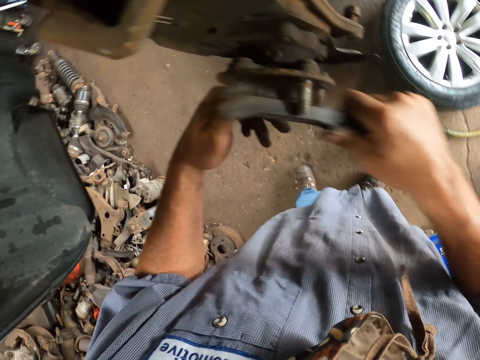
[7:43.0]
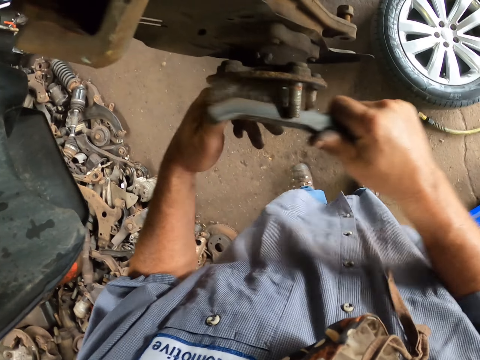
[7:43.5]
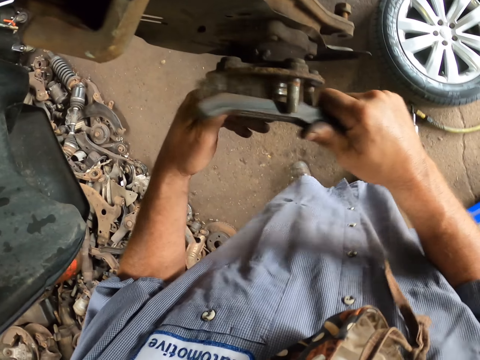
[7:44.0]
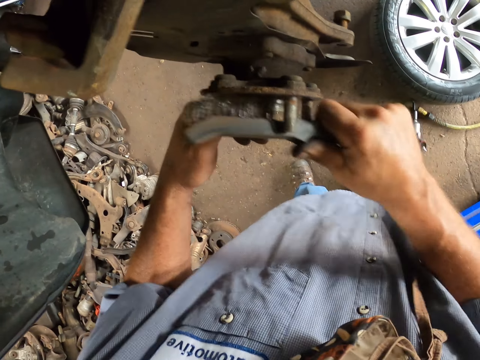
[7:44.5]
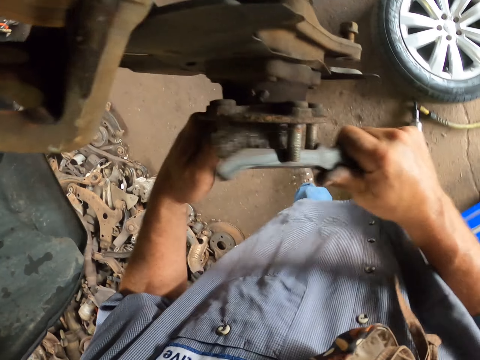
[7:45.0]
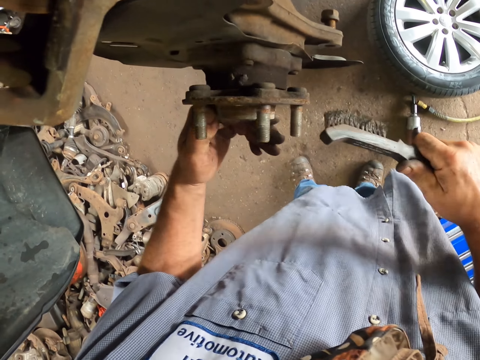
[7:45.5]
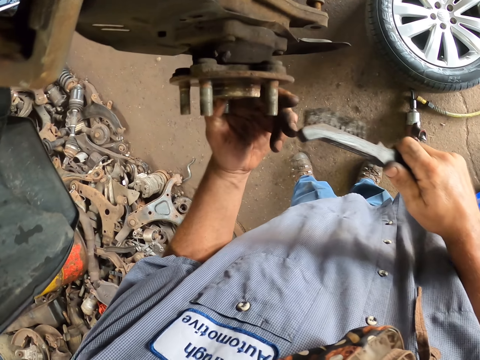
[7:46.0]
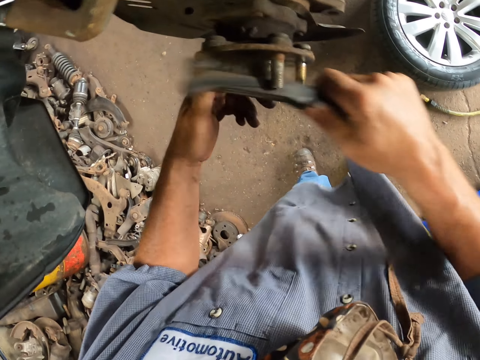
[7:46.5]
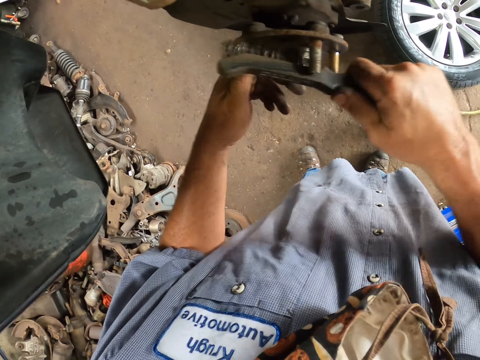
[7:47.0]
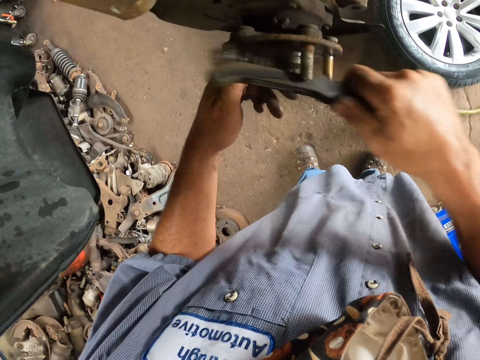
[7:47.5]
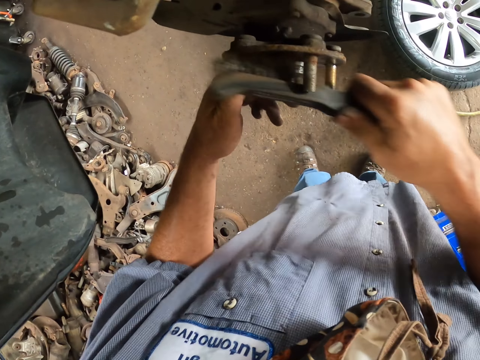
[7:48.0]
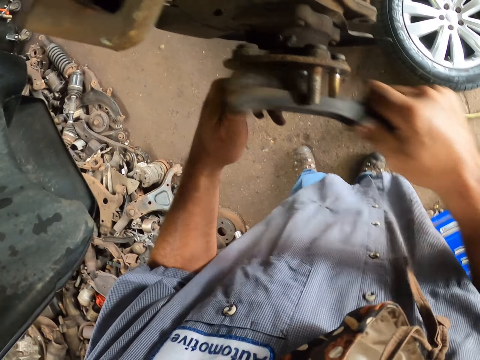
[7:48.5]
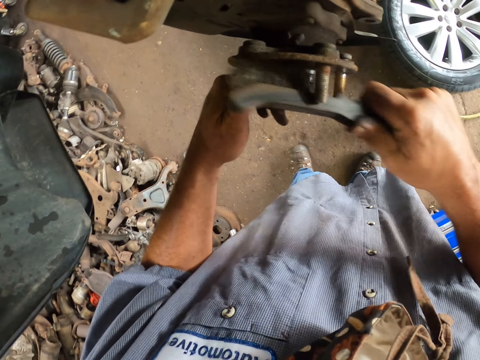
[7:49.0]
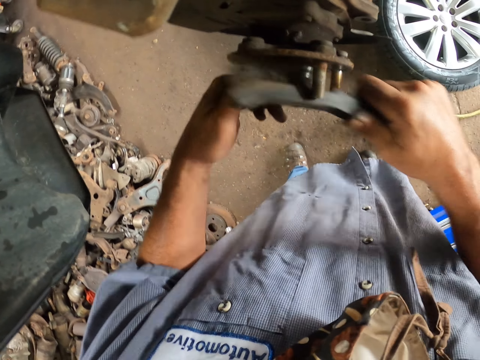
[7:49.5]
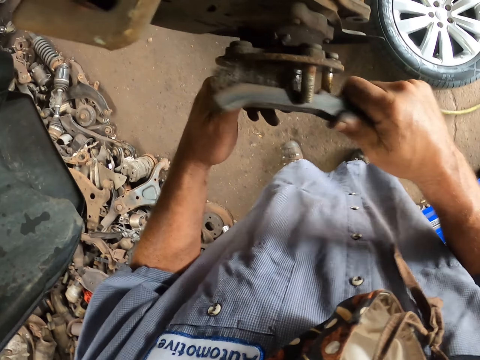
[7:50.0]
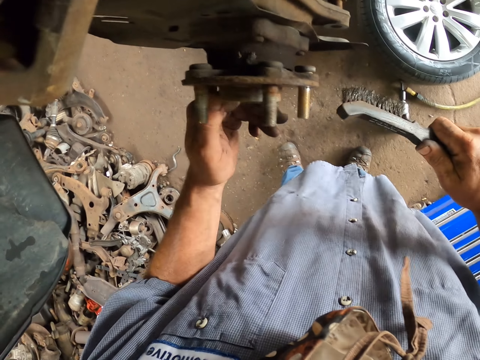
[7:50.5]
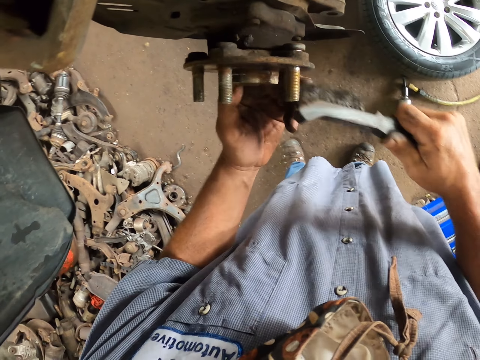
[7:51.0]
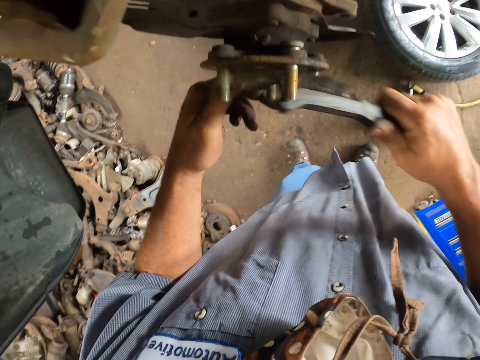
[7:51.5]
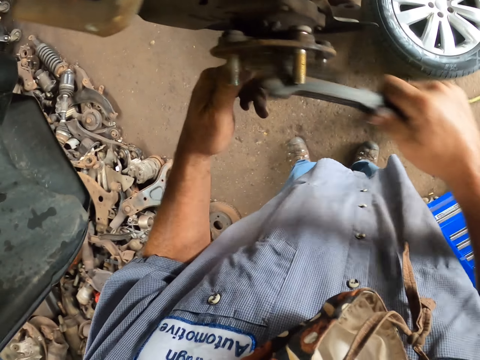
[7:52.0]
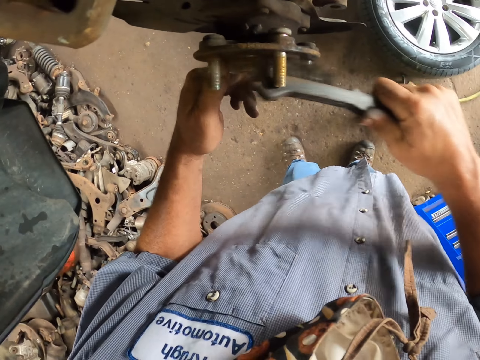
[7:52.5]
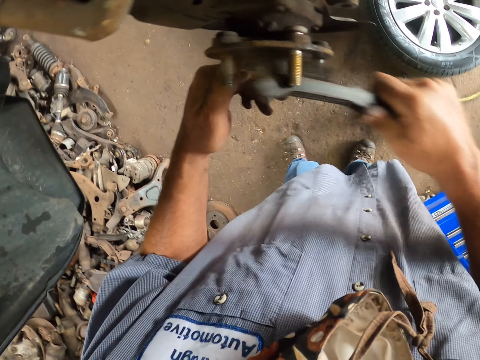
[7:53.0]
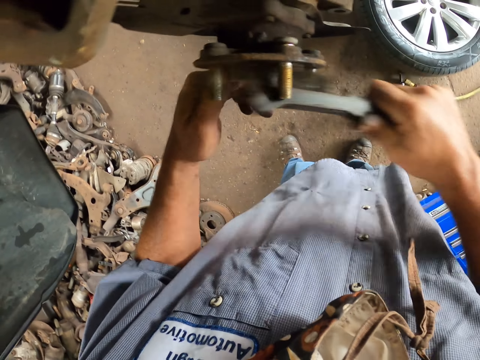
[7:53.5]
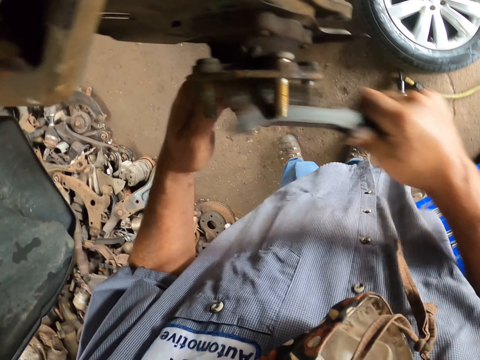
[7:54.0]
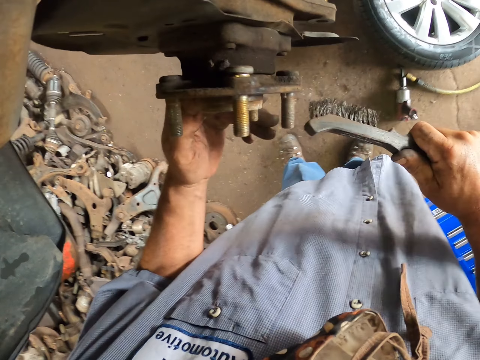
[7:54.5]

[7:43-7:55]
The camera wearer turns the wheel hub. They rub the wheel hub with the brush. They turn the wheel hub. They rub the wheel hub with the brush.

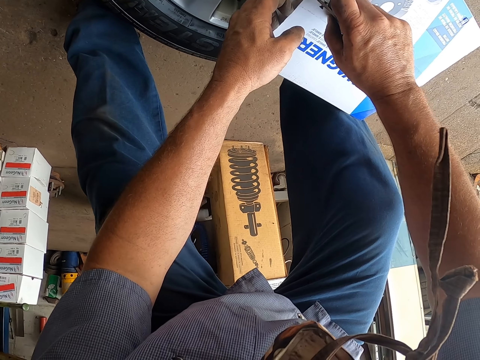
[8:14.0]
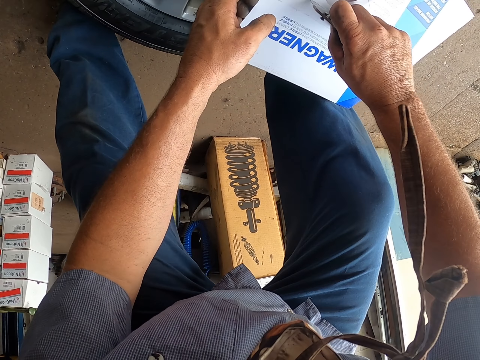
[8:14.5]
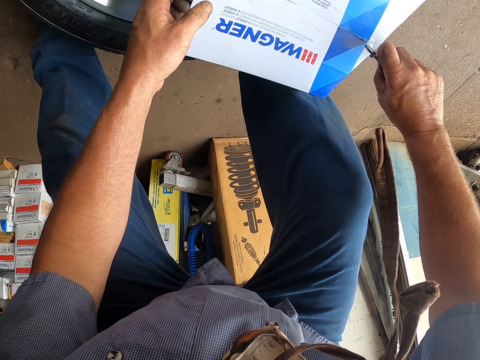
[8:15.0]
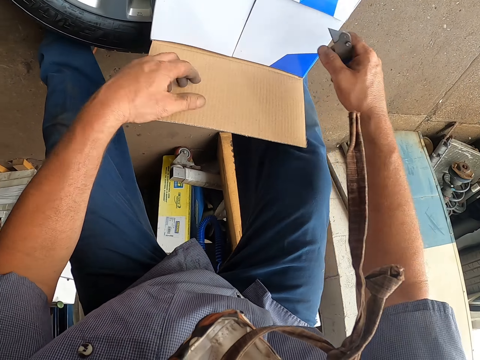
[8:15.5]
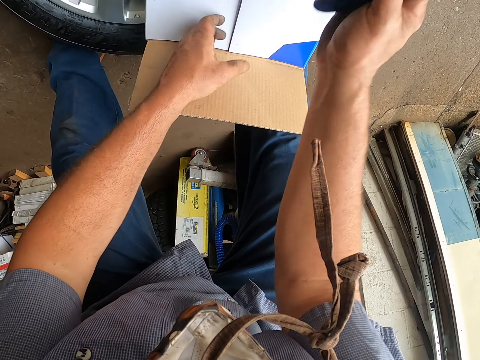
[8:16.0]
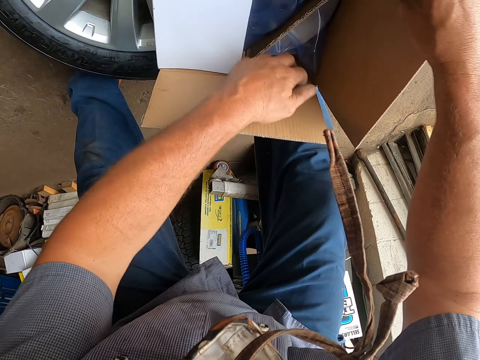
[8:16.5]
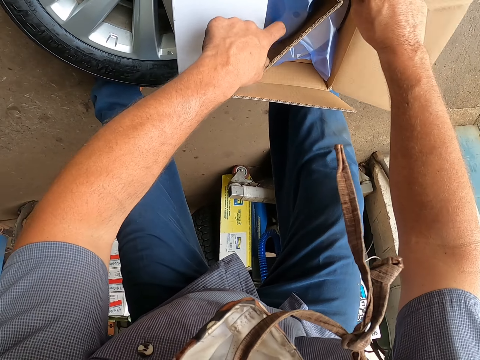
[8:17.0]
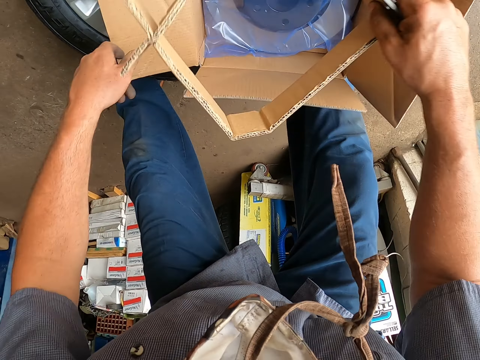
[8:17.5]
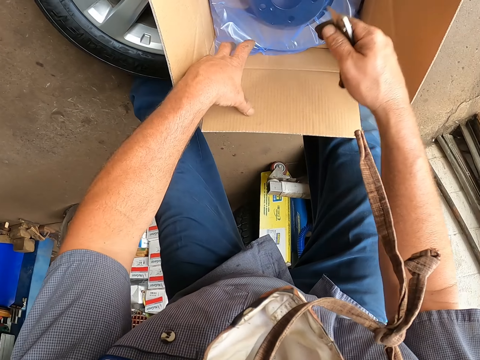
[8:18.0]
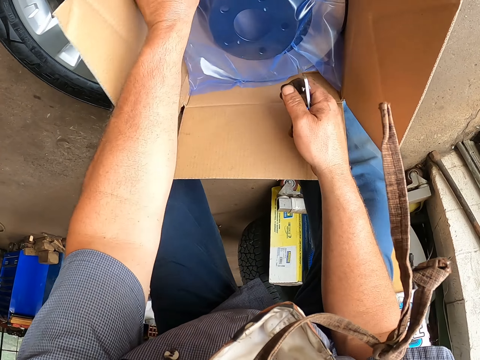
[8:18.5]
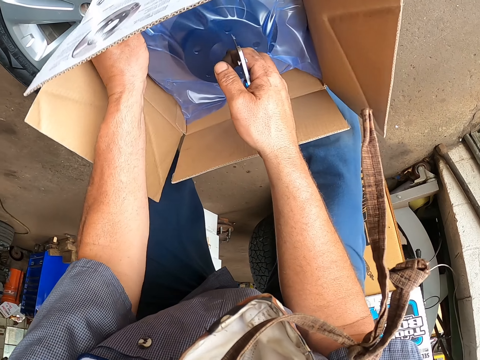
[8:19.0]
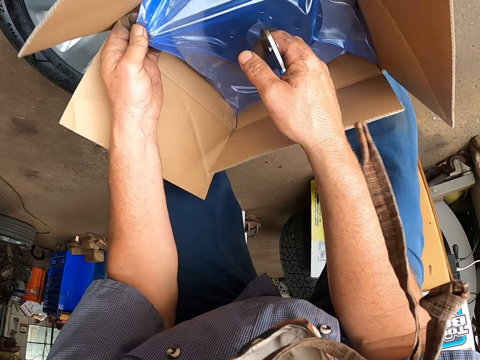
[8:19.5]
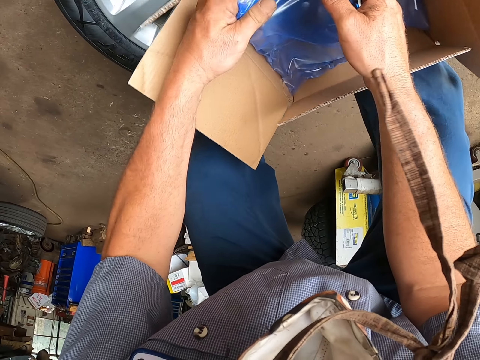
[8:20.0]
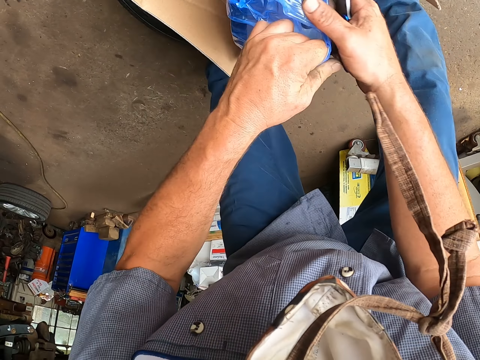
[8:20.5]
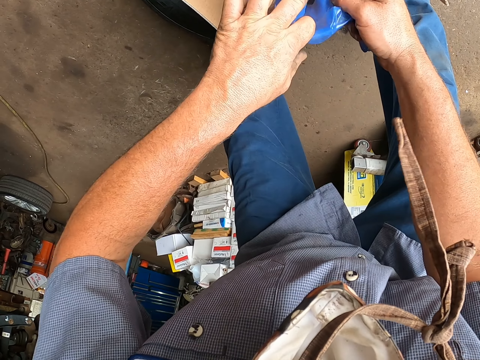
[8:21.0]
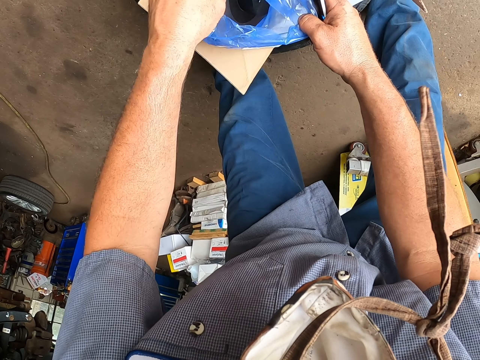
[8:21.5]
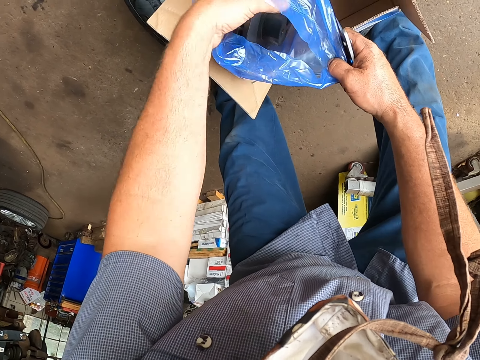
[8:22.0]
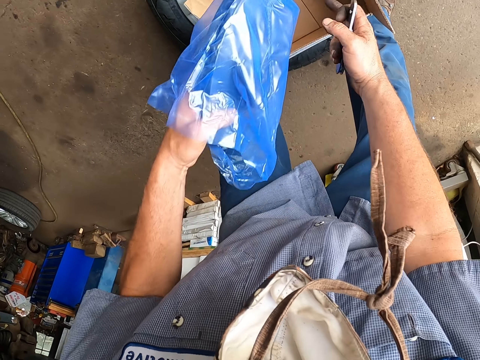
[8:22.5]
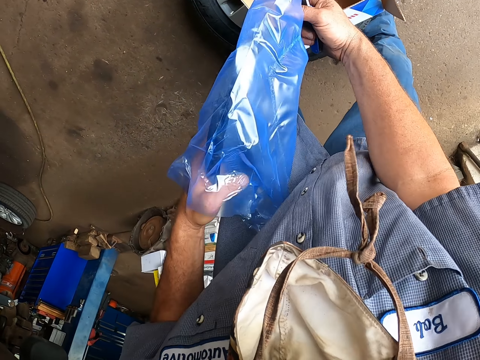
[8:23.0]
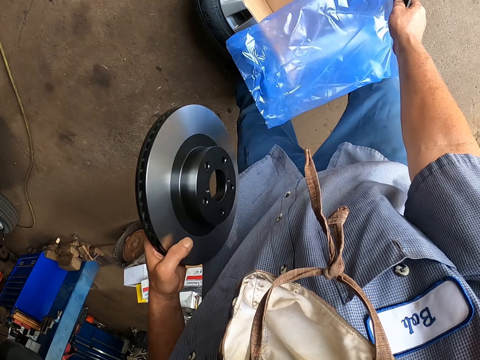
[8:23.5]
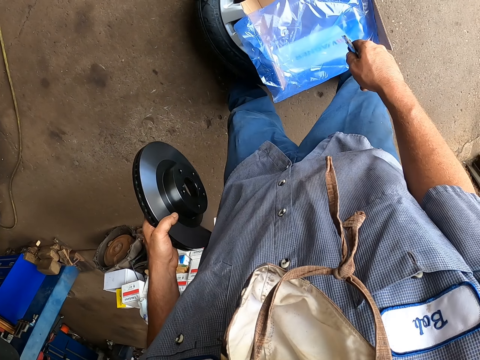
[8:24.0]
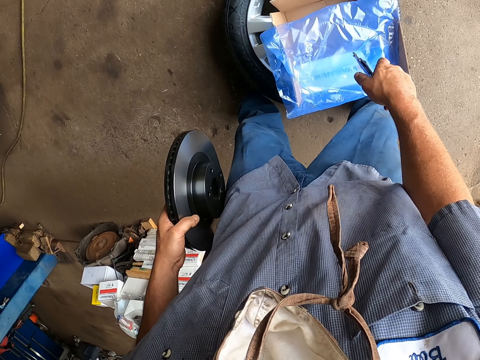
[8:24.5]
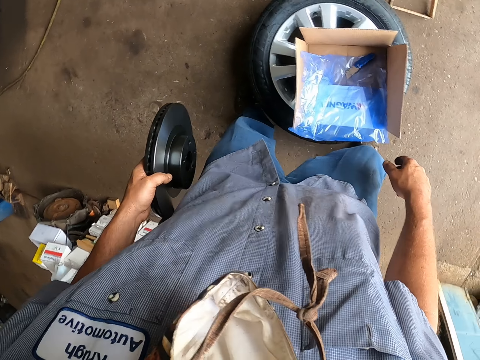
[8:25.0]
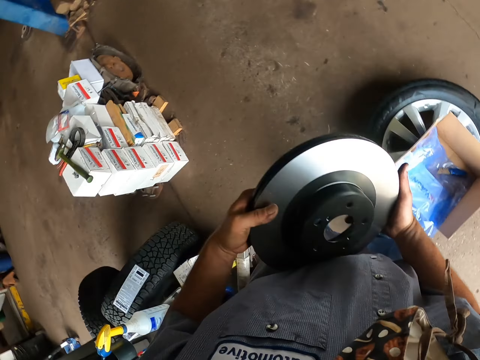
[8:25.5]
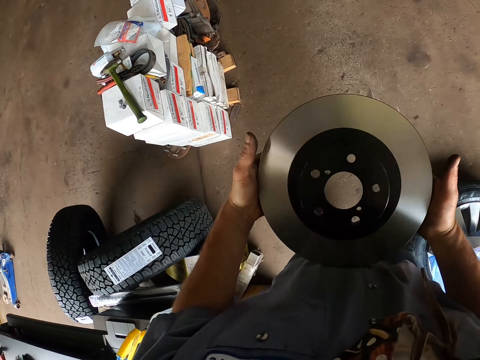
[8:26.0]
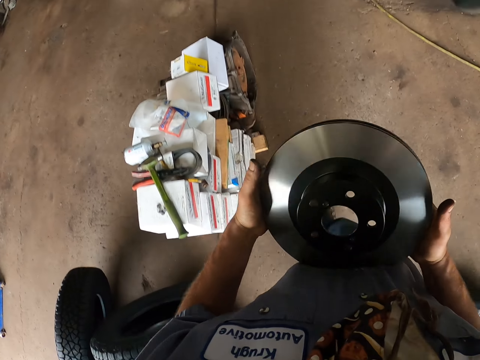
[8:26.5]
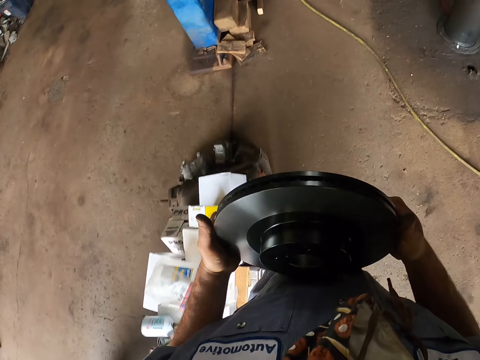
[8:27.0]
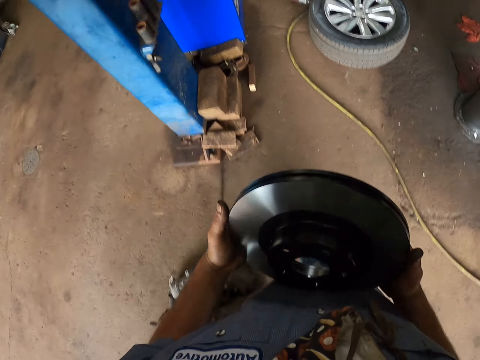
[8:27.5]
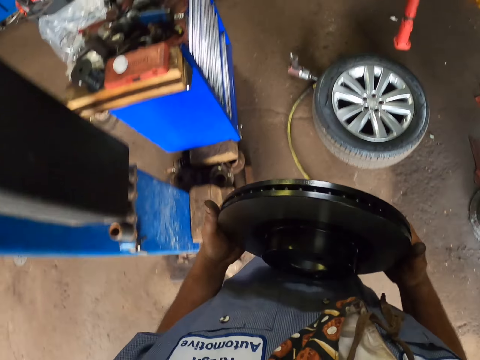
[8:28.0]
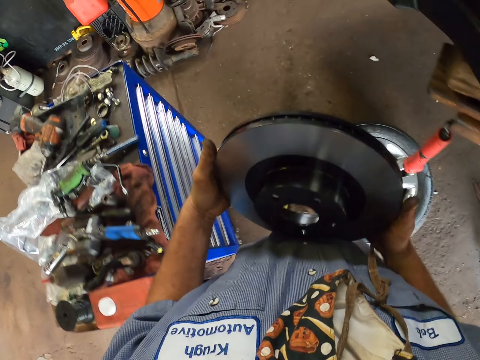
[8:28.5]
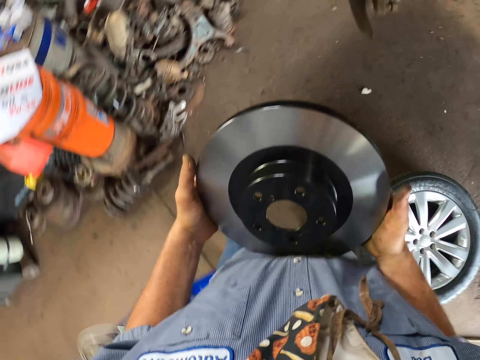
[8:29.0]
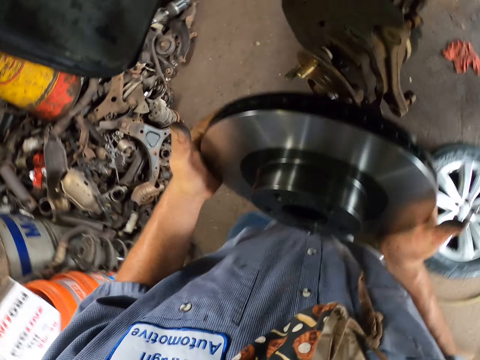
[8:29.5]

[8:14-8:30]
The camera wearer opens the box. They remove the brake disc. They remove the new rim from the box. They take the brake discs from the polythene bag. They drop the polythene bag. They drop the blade cutter. They hold the disc plate in both hands. They walk in the garage.
